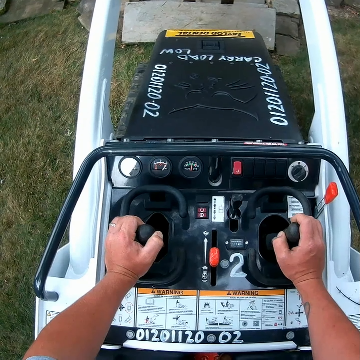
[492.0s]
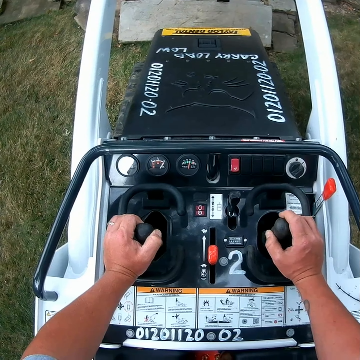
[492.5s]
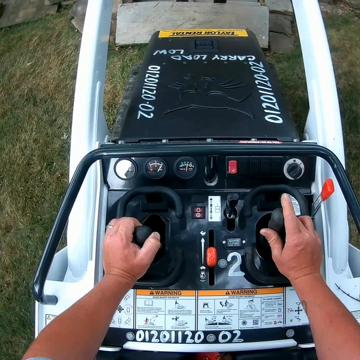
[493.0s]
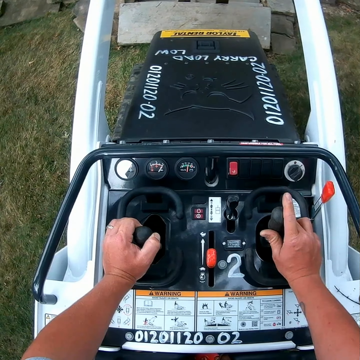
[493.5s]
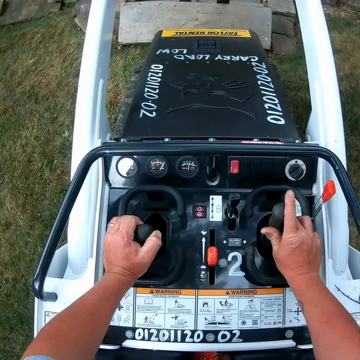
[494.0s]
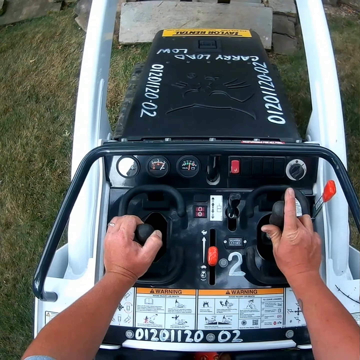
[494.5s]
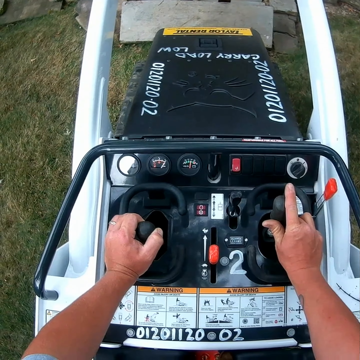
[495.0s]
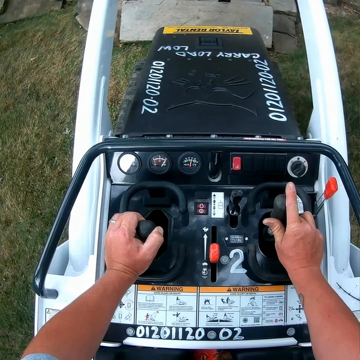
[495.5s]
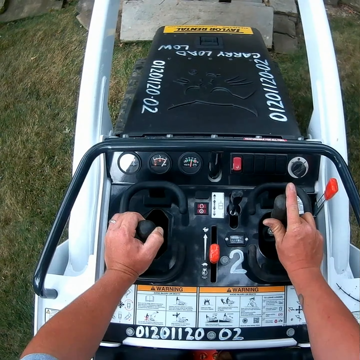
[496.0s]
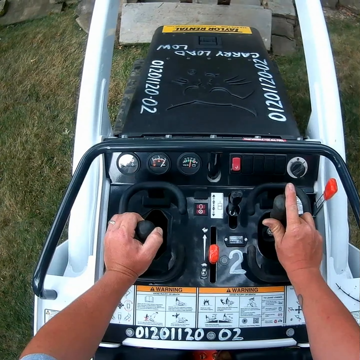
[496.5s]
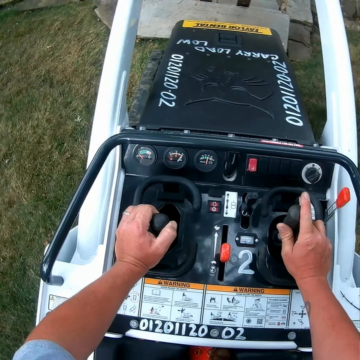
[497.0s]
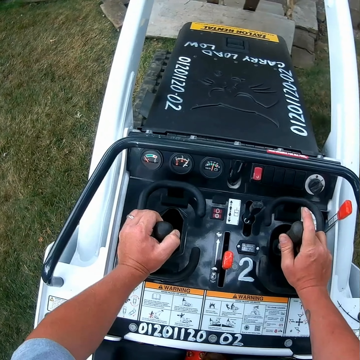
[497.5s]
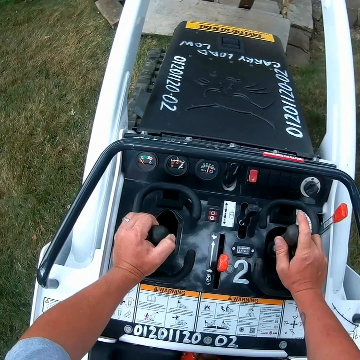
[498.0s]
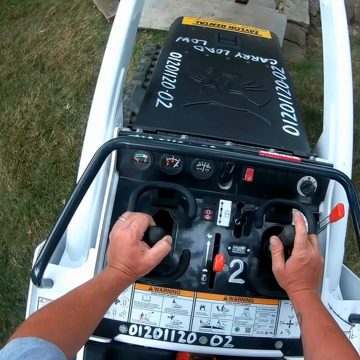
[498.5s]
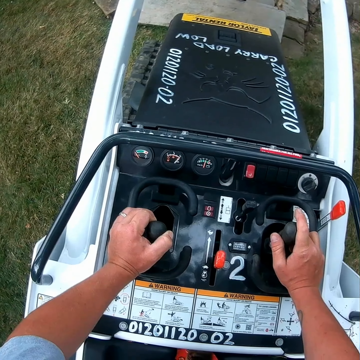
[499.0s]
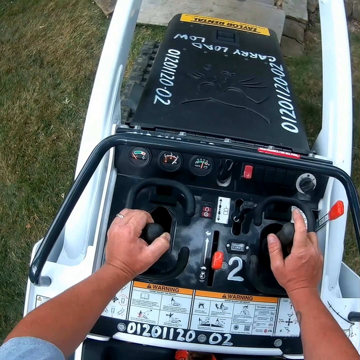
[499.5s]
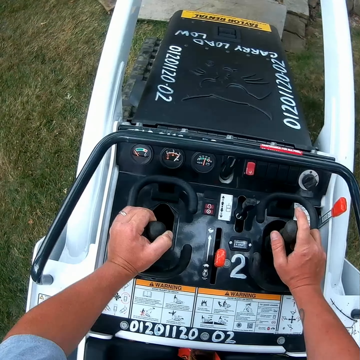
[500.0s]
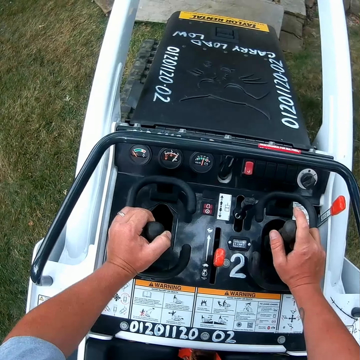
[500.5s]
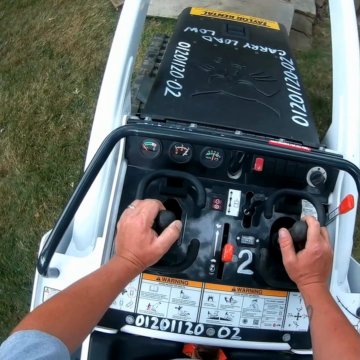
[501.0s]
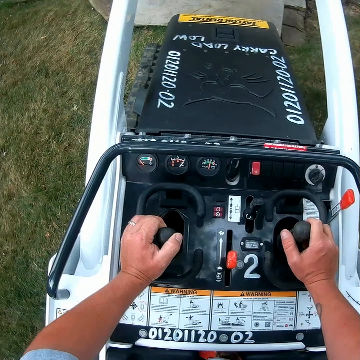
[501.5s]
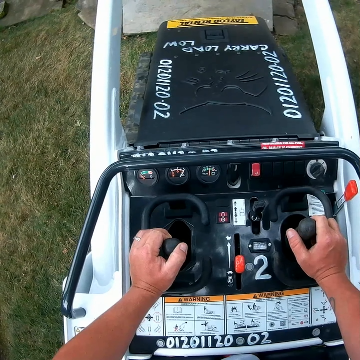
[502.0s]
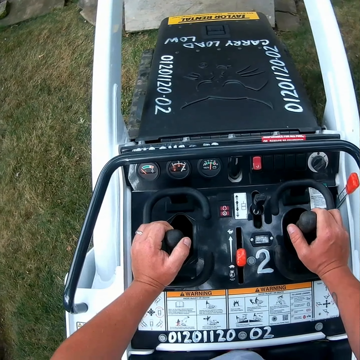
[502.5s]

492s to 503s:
The camera wearer moves something. They move a lawn mower slowly.

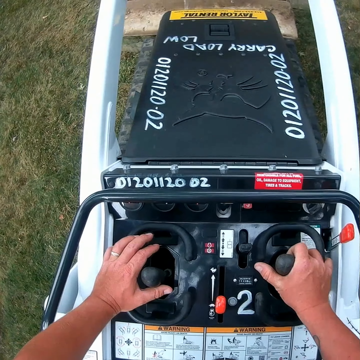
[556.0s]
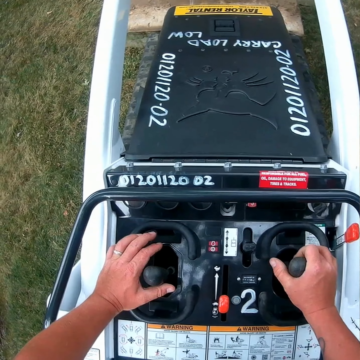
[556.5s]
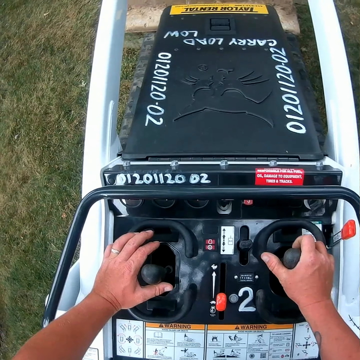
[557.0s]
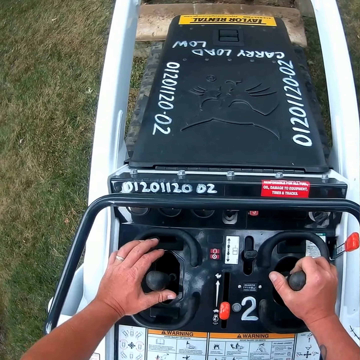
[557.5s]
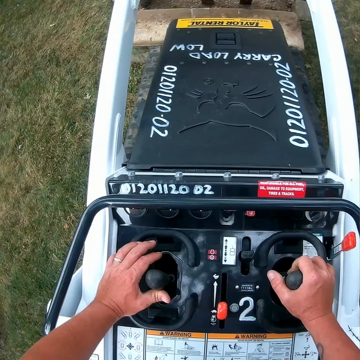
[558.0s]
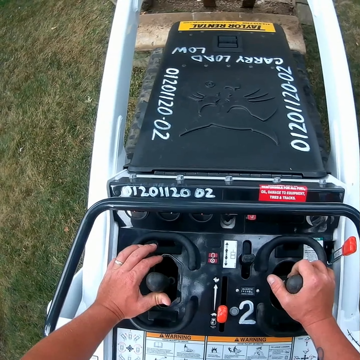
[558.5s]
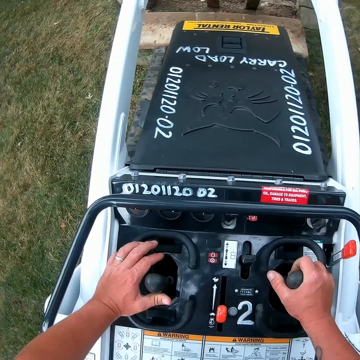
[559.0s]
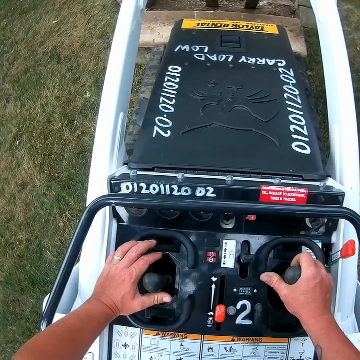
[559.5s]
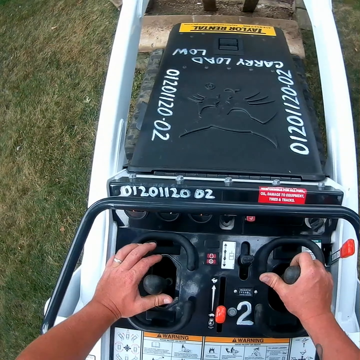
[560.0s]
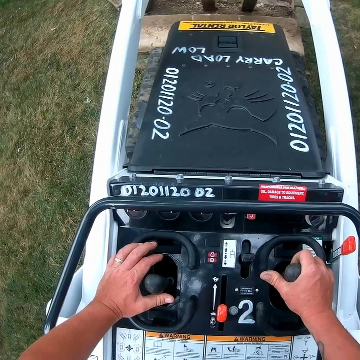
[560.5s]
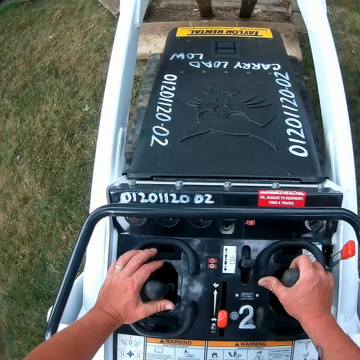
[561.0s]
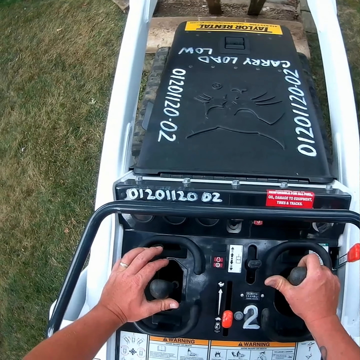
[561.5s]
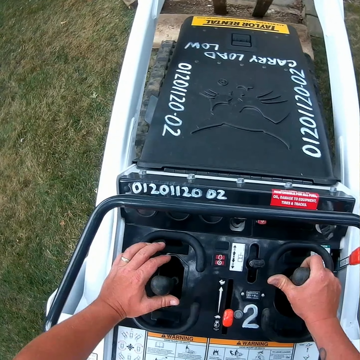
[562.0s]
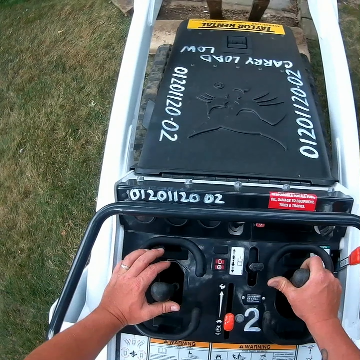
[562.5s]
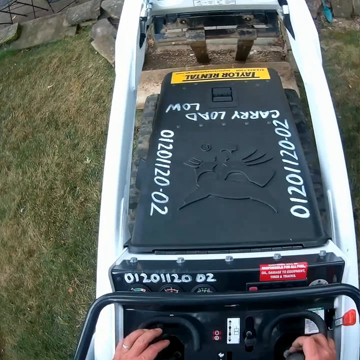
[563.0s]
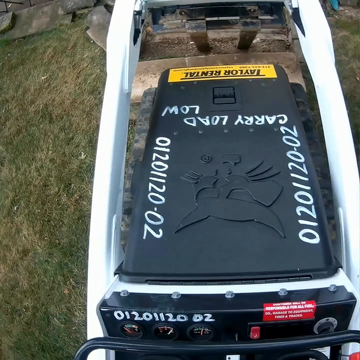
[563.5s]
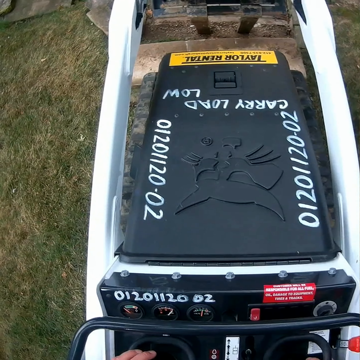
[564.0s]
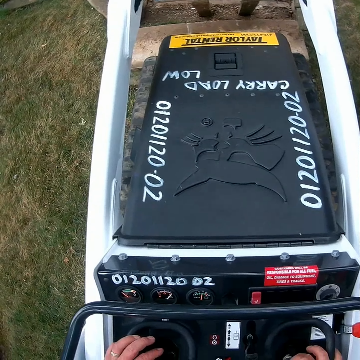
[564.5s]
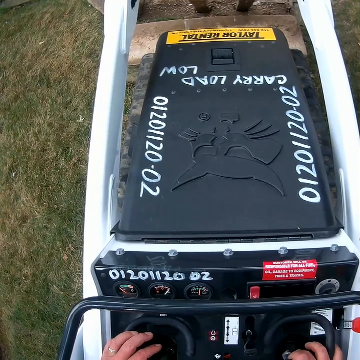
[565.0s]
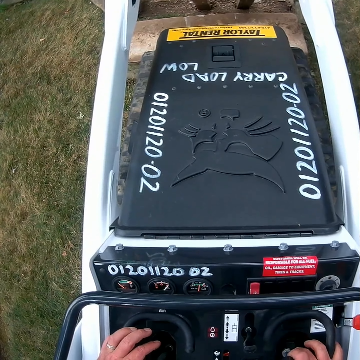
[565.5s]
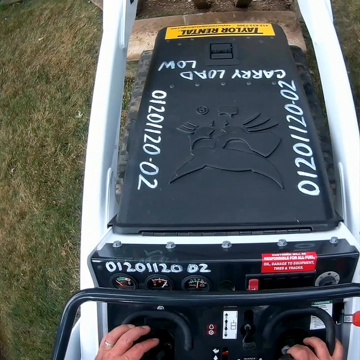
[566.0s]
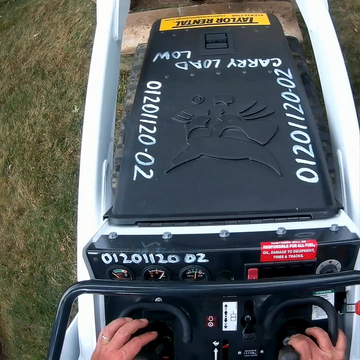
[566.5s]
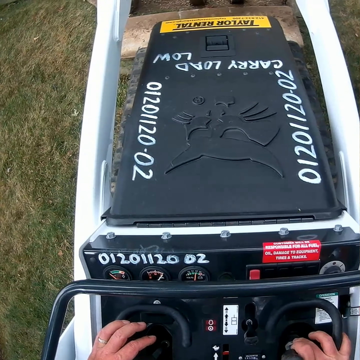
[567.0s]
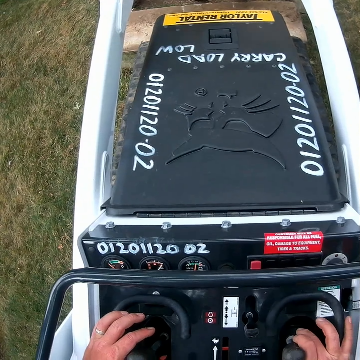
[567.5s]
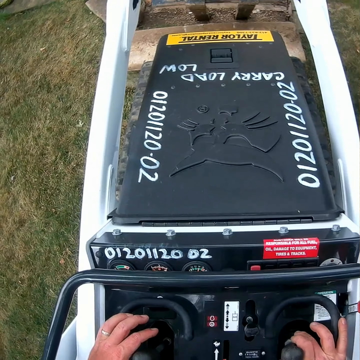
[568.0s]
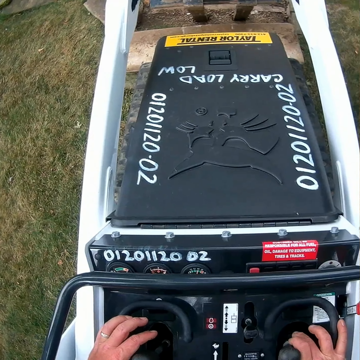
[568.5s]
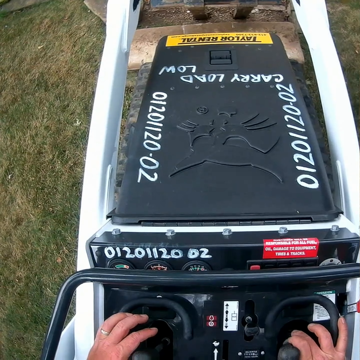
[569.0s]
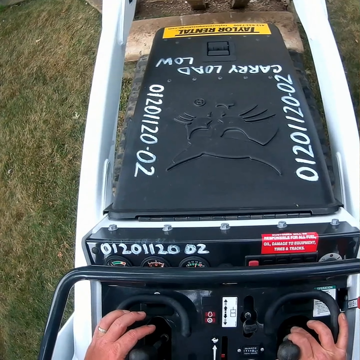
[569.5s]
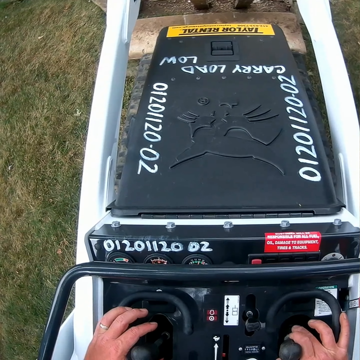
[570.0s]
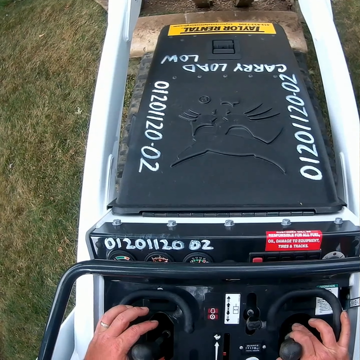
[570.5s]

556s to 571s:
The camera wearer holds something. They move a lawn mower.

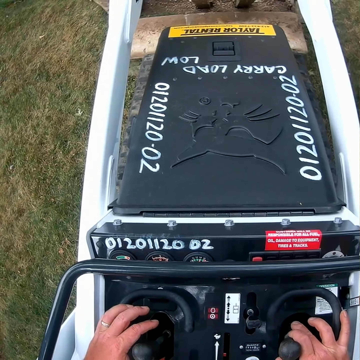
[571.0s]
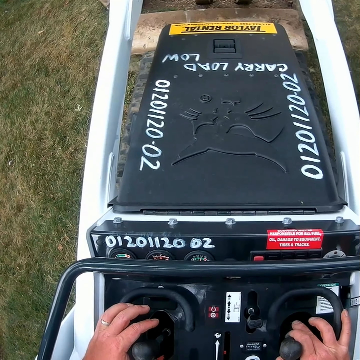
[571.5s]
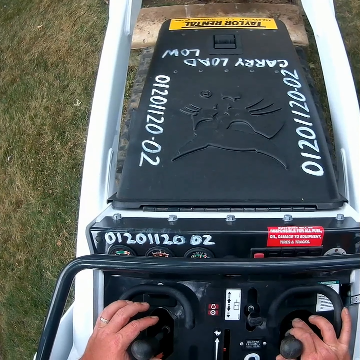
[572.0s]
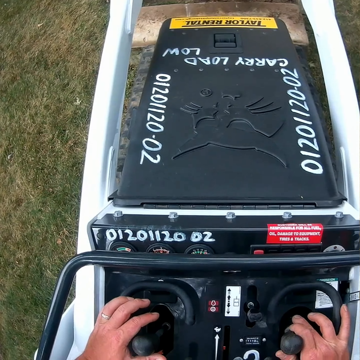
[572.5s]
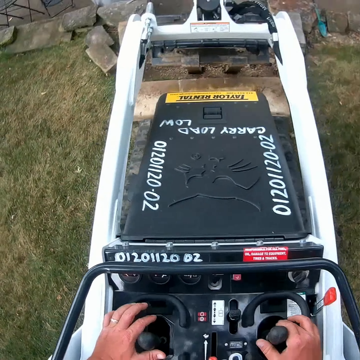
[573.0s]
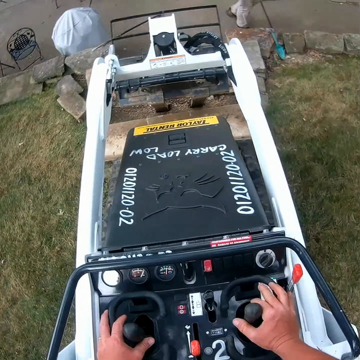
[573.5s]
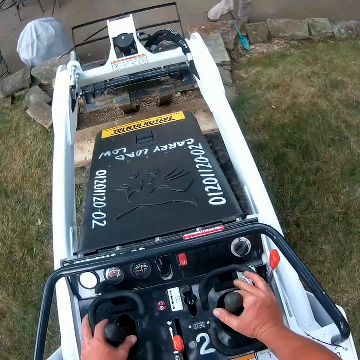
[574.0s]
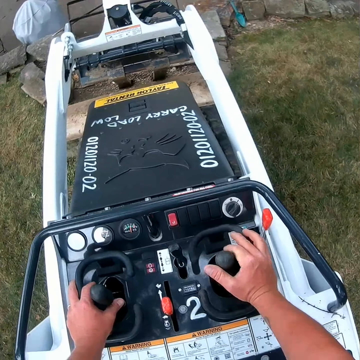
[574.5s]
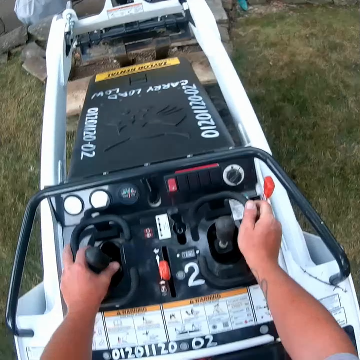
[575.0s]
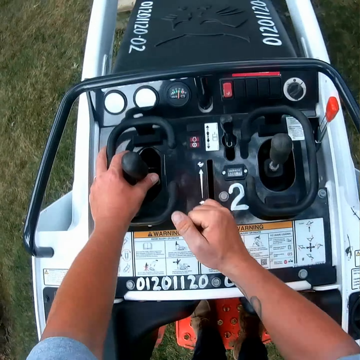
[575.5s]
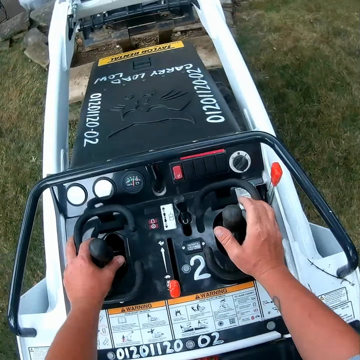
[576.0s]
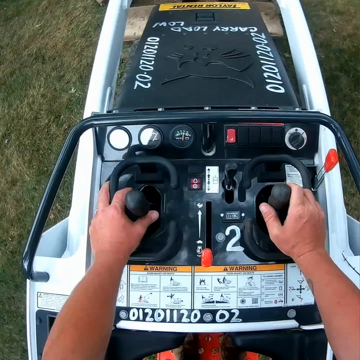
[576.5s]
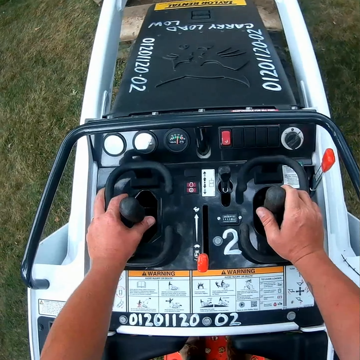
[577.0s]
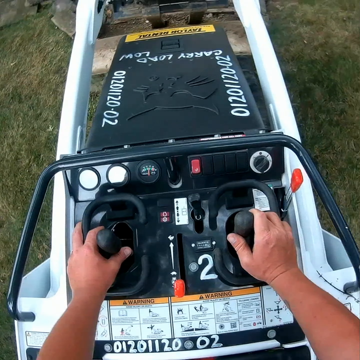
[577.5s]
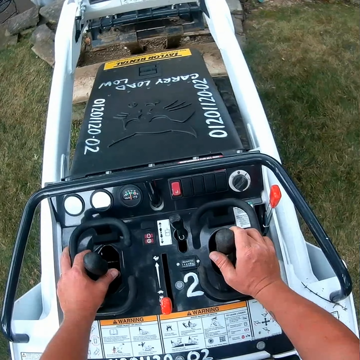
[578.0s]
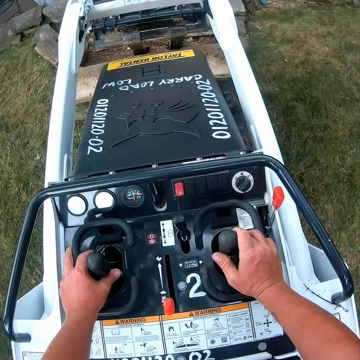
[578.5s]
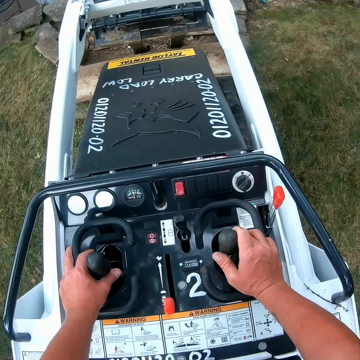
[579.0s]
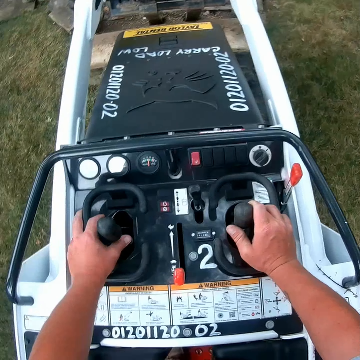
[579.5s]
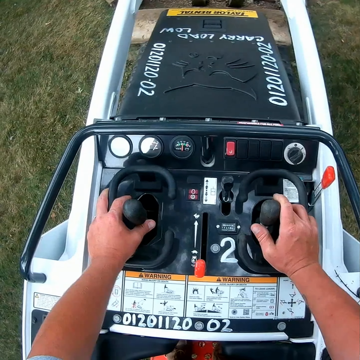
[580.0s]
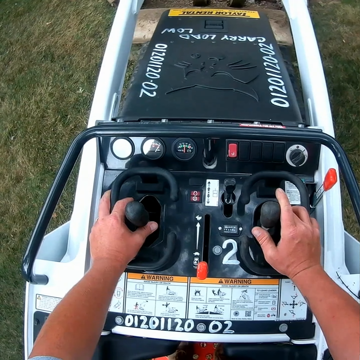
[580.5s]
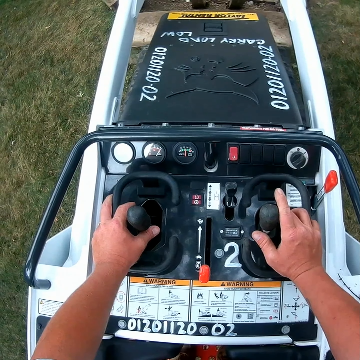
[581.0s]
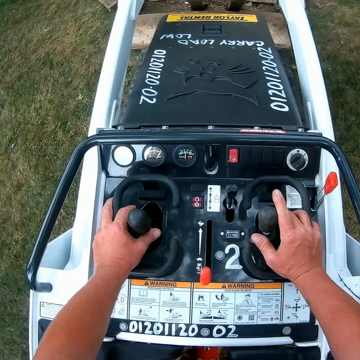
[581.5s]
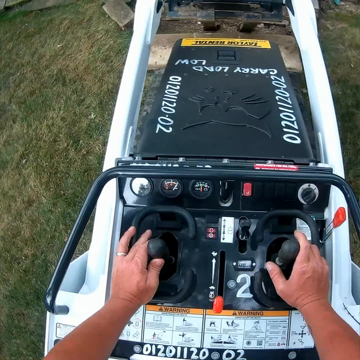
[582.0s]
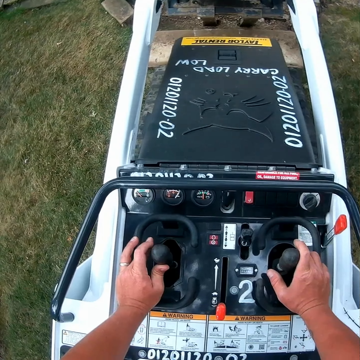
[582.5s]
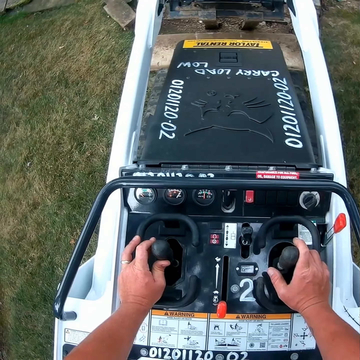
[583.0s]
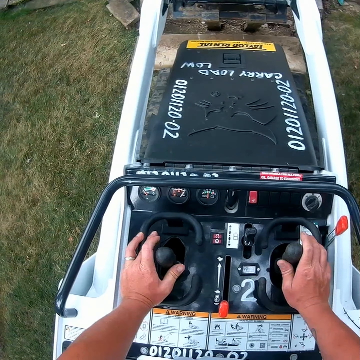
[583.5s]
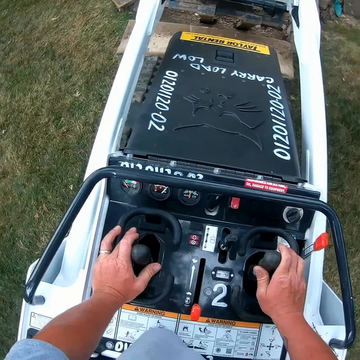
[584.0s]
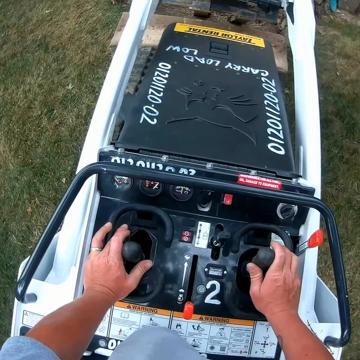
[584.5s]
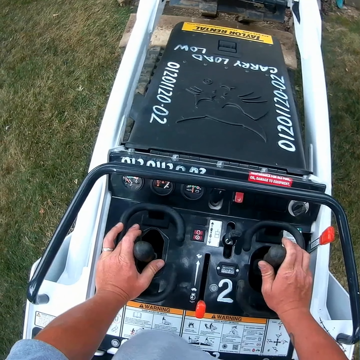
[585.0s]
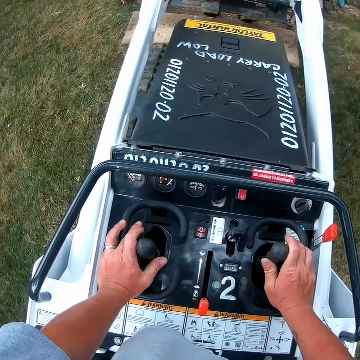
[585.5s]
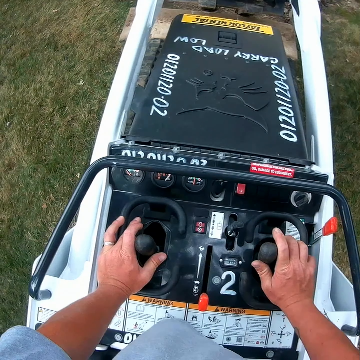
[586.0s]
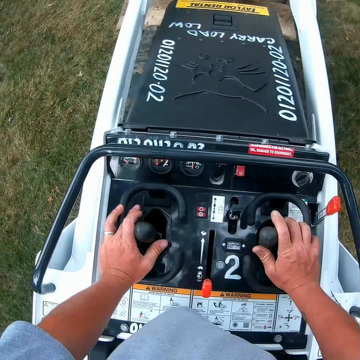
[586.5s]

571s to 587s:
The camera wearer touches a lawn mower. They hold something.
